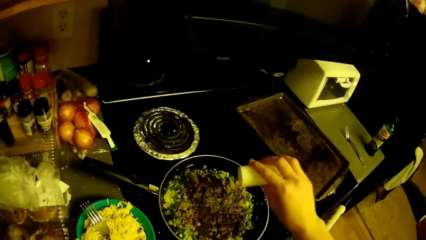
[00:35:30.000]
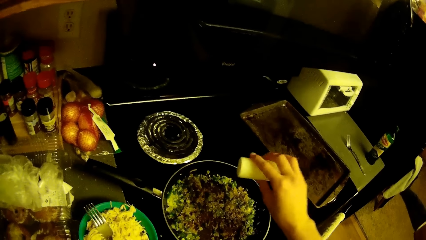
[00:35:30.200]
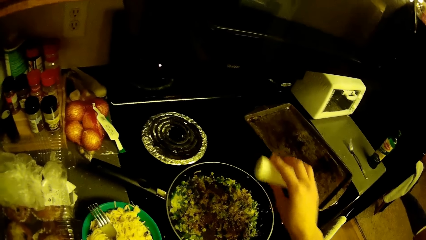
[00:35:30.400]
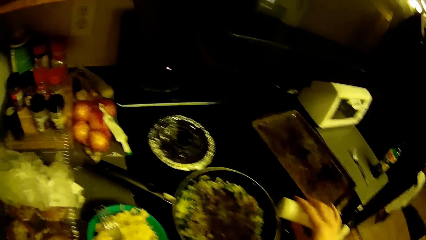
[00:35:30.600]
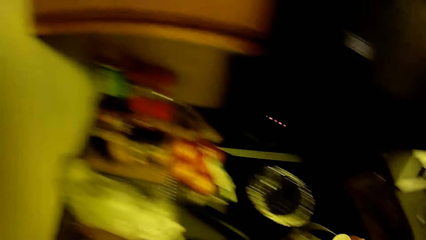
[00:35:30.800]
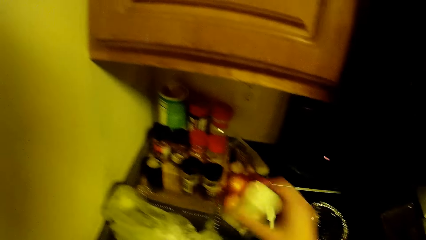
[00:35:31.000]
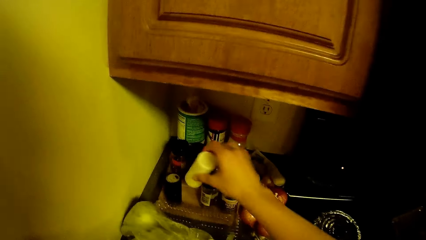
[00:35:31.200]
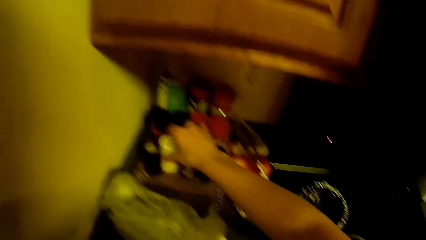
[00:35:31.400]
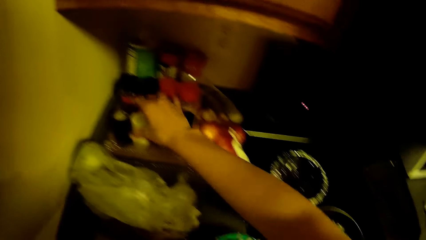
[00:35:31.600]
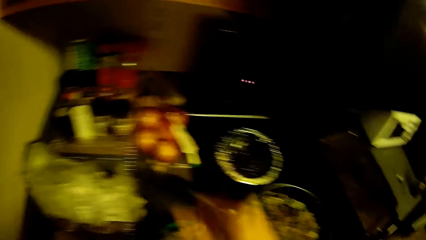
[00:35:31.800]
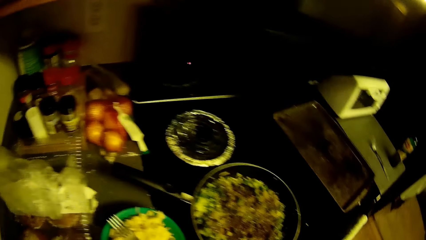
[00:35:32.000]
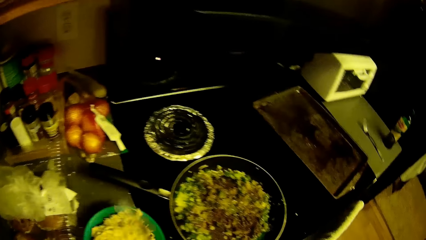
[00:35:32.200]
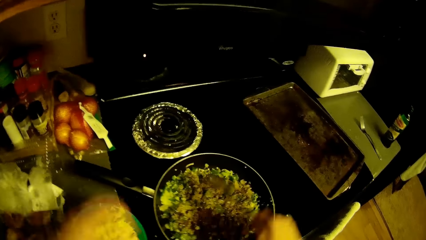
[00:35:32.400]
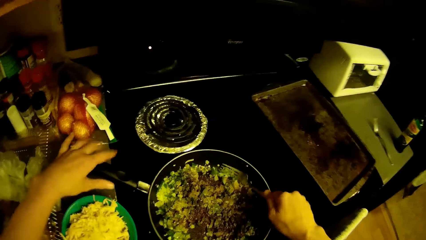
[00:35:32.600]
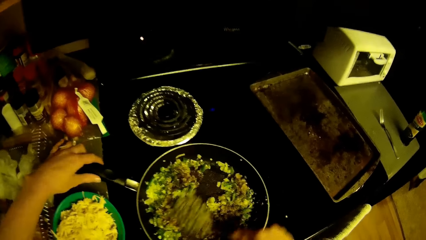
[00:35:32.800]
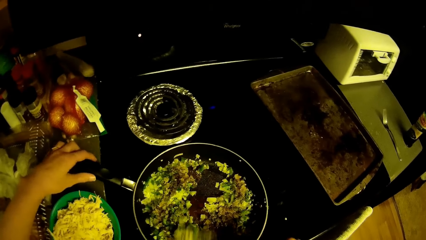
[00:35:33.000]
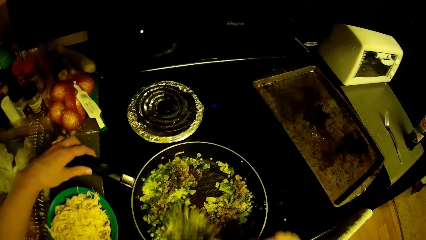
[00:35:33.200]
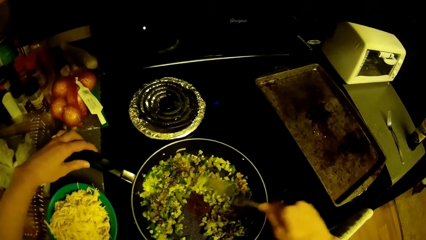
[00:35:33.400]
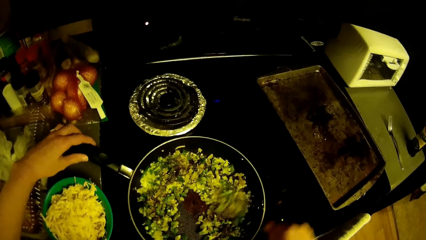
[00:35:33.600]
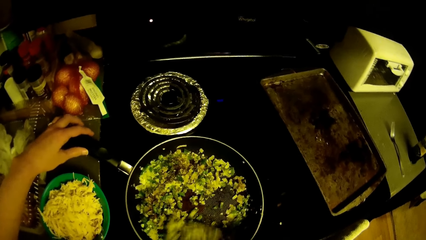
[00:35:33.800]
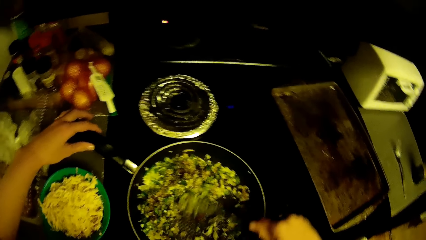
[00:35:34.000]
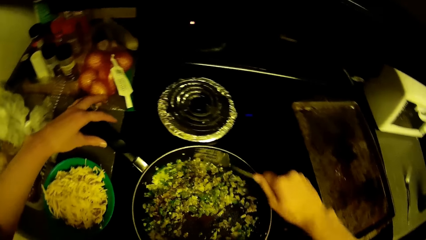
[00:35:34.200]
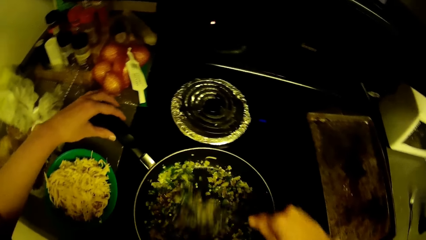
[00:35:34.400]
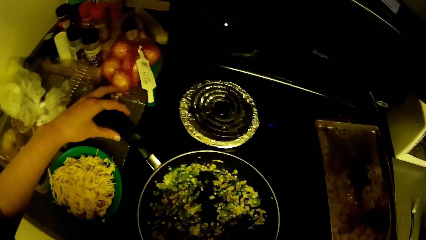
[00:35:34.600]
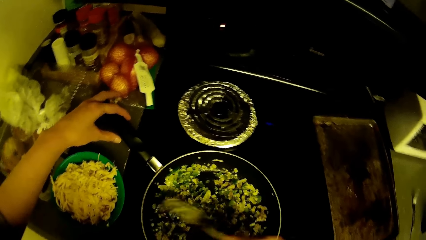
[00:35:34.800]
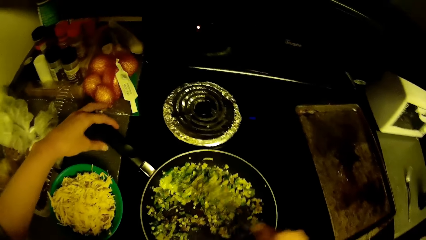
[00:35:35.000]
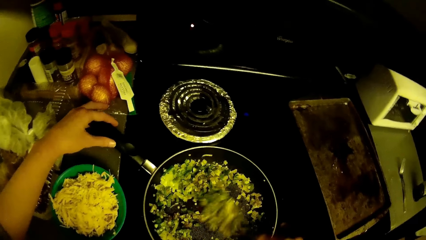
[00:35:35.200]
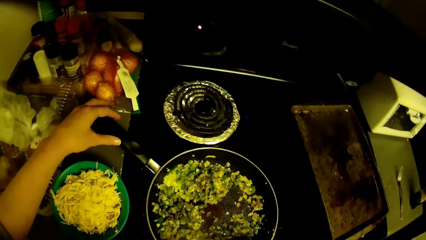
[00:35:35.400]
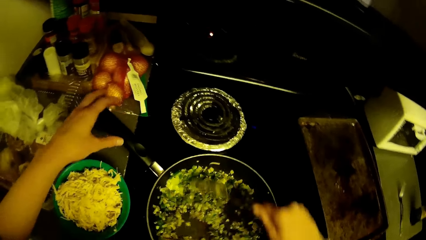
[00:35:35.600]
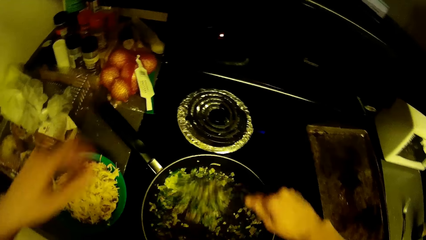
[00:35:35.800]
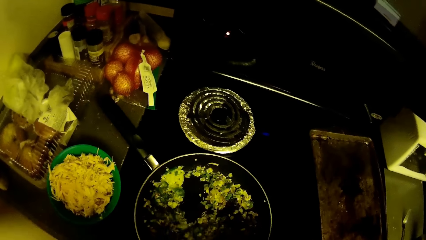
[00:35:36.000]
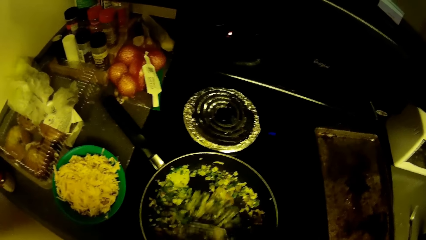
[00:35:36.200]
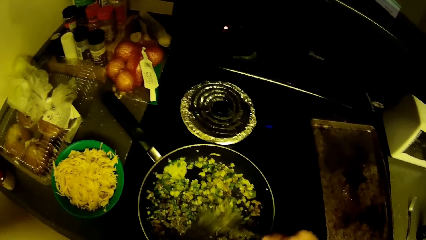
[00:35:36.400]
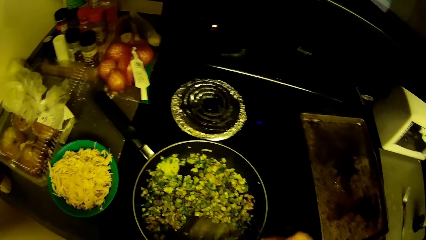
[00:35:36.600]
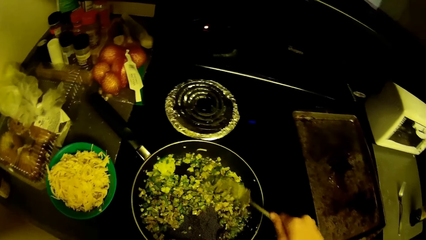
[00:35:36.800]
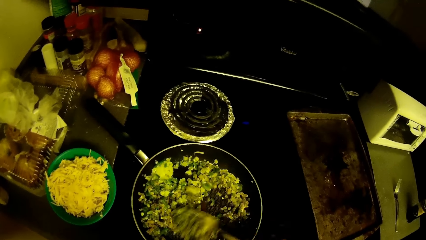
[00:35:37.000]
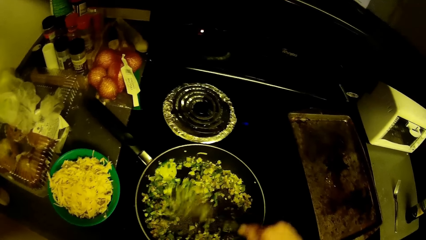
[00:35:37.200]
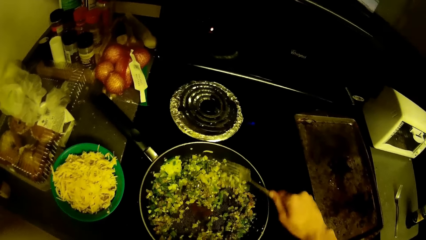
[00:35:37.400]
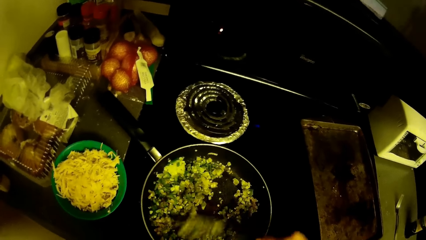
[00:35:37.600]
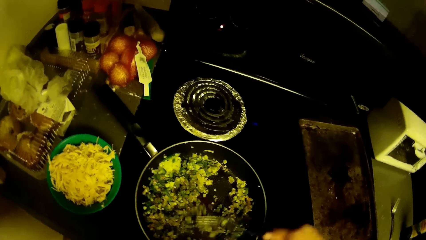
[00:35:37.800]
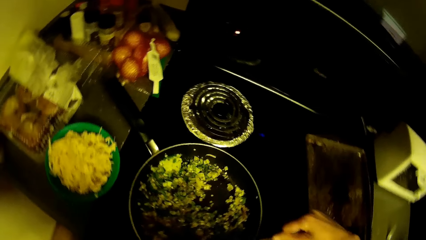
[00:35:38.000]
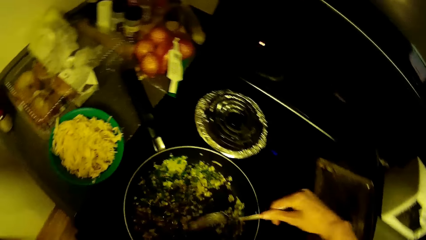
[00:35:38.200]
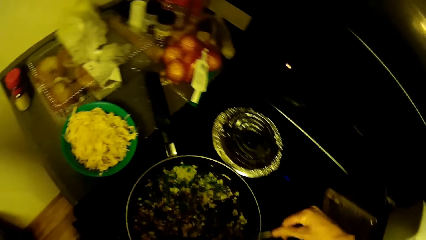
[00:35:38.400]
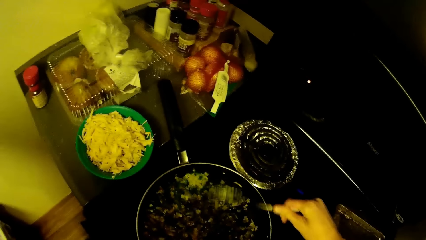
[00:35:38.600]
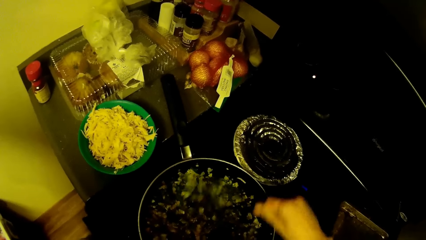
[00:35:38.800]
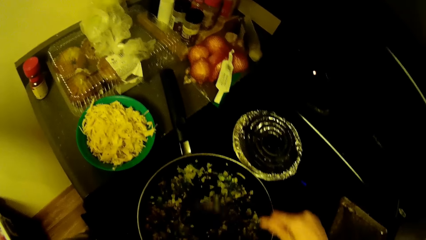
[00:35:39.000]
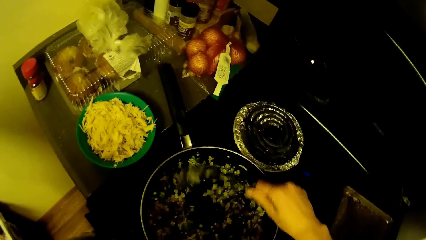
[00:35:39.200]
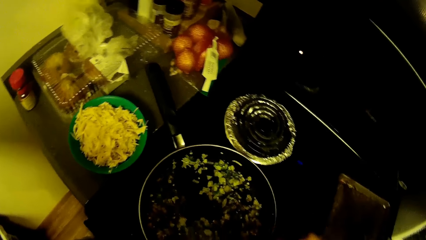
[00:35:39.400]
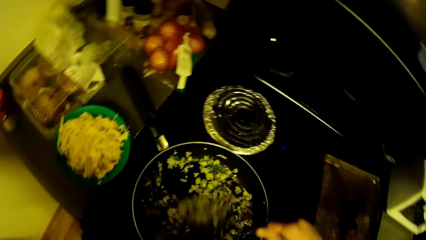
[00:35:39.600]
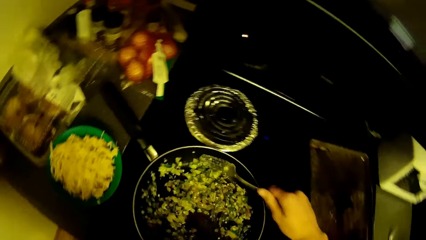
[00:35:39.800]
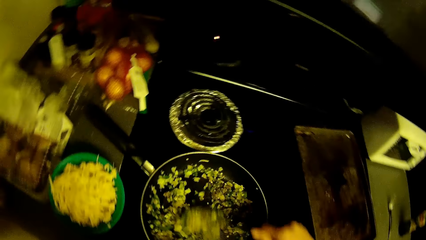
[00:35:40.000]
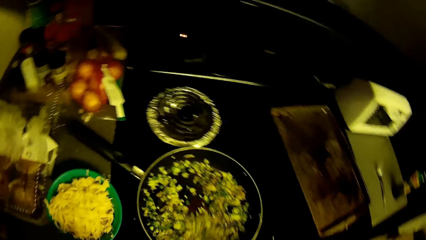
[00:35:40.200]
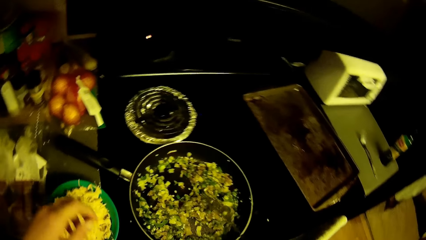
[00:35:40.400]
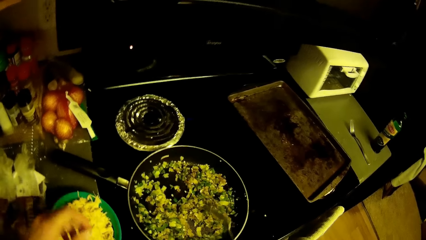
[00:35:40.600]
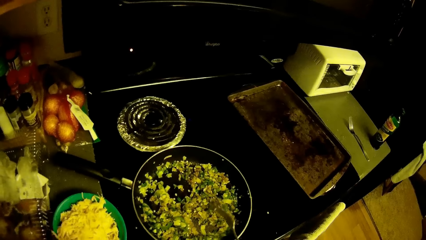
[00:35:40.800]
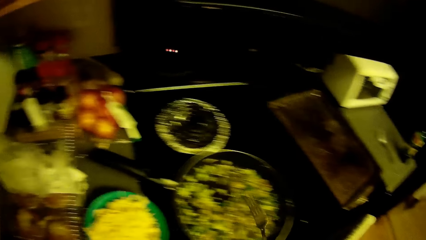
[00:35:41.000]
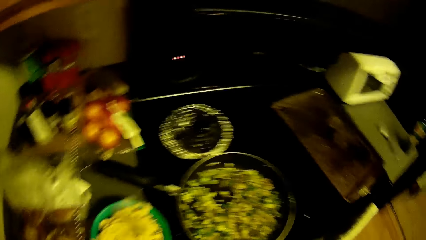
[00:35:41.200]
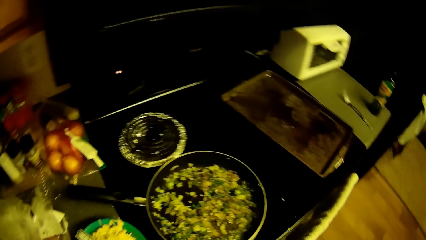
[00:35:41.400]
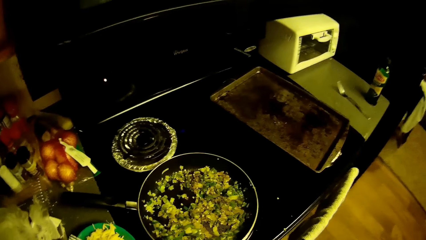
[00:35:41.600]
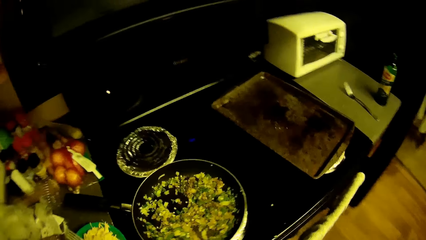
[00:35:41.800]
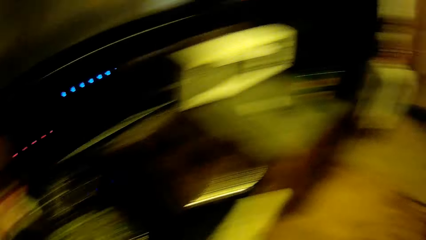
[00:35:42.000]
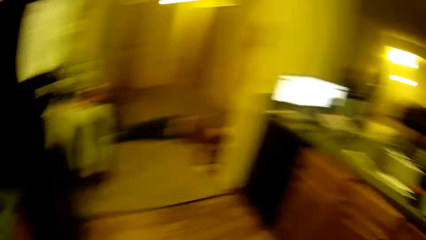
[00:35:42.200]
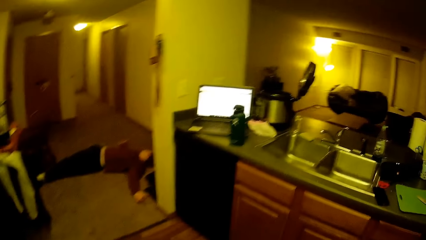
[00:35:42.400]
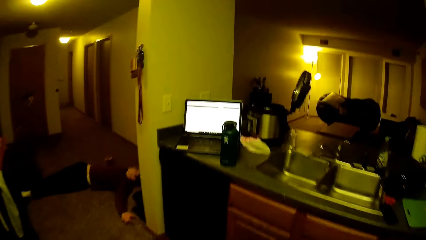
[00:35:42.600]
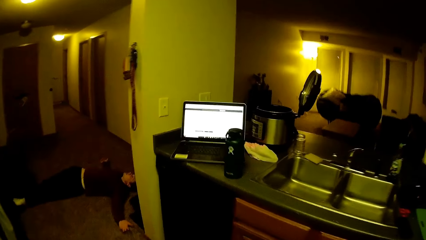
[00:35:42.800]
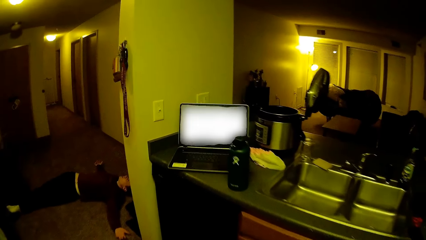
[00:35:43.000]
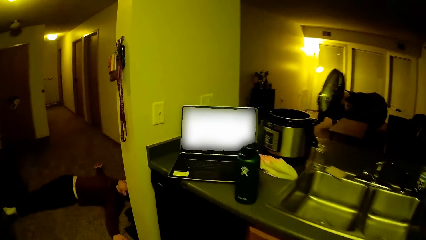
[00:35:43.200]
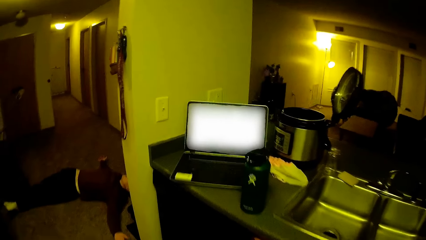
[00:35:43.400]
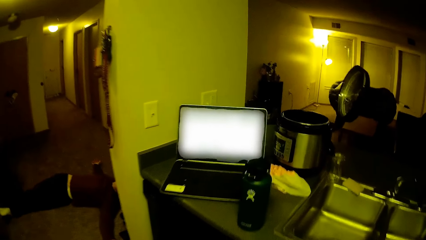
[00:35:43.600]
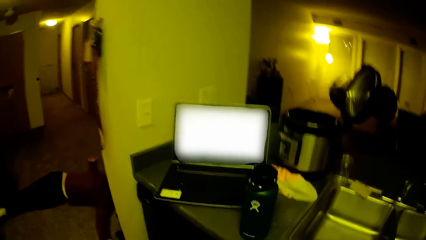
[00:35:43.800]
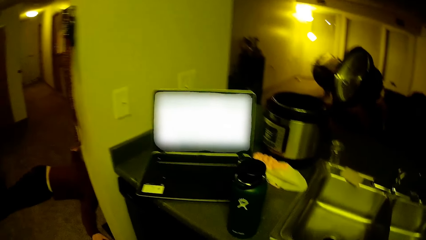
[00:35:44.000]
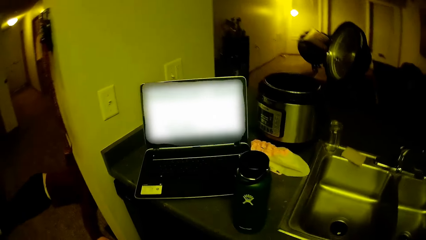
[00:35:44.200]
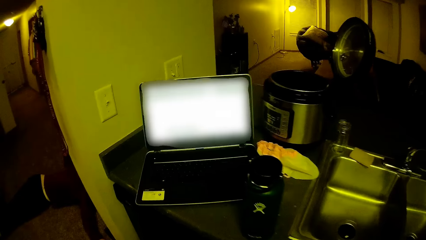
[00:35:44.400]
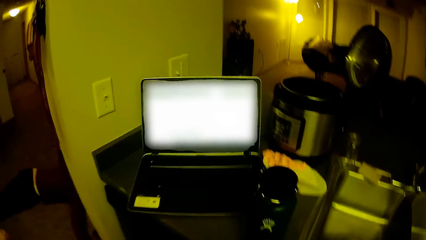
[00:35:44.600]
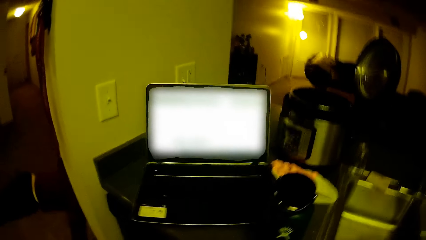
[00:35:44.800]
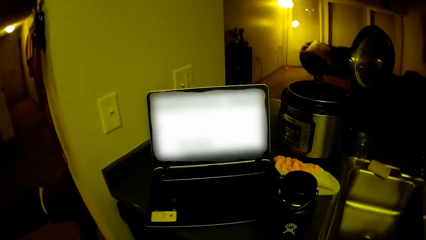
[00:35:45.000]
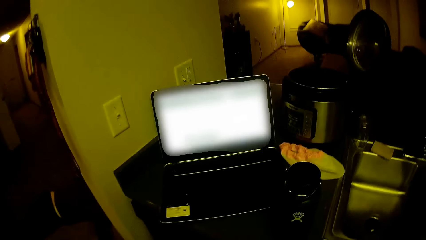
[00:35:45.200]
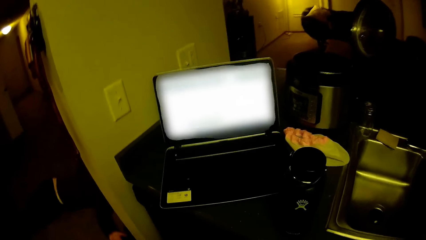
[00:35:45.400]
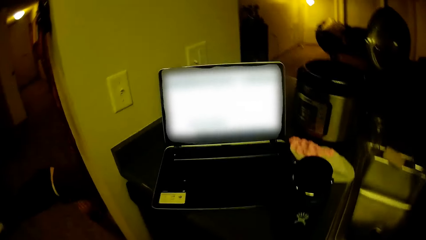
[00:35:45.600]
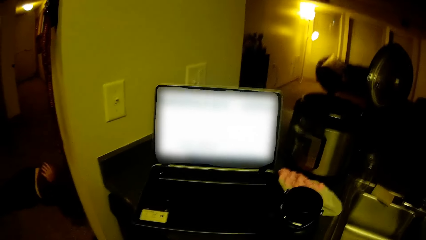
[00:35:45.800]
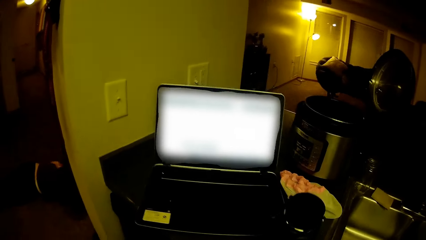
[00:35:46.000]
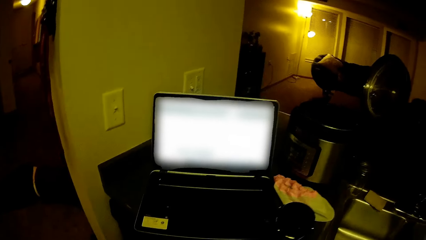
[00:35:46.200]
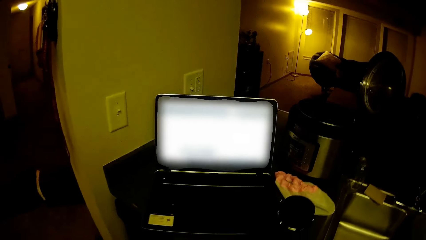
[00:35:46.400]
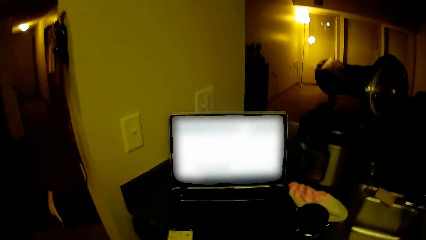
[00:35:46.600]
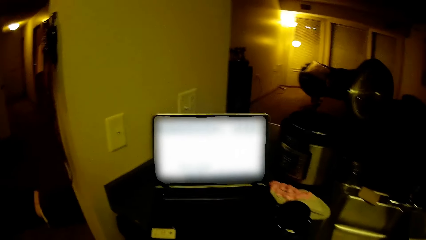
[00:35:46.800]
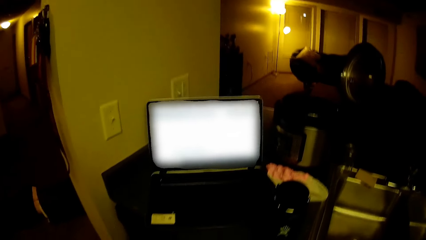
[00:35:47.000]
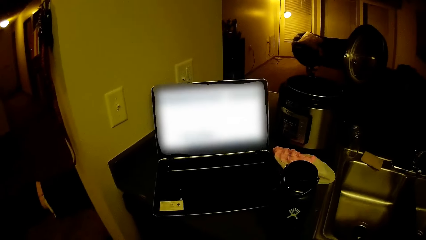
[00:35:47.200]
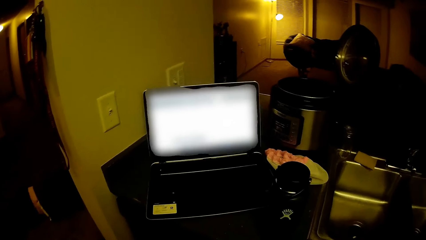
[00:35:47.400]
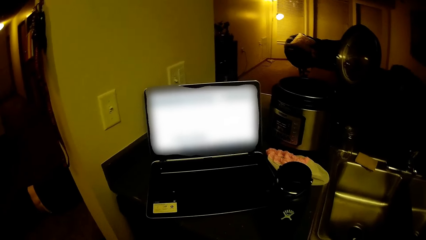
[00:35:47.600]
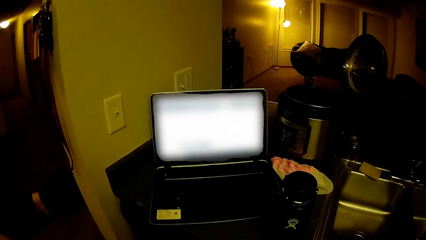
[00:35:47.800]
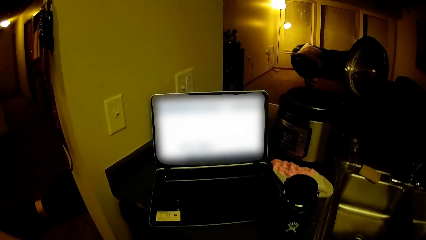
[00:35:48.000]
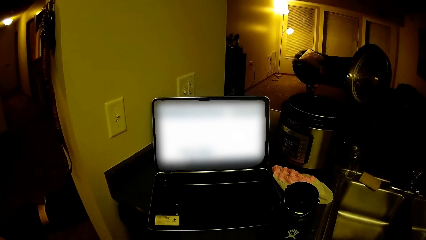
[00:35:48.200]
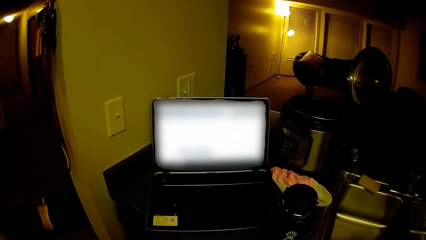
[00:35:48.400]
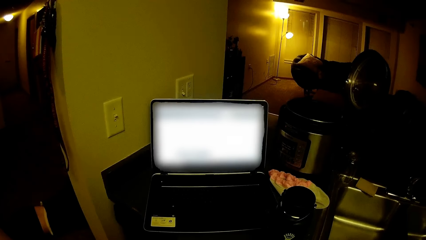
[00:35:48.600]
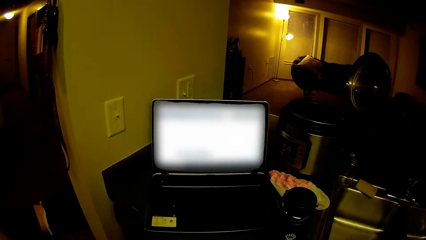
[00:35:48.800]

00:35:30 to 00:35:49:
The camera wearer places the bottle on the shelf. They stir seasoned green pepper and fried onions in the frypan on the cooker with a fork. They place the fork on a container filled with salad. A man sleeps on the floor. The camera wearer walks toward the laptop on the kitchen top. They look at the computer. They stand before the laptop.
